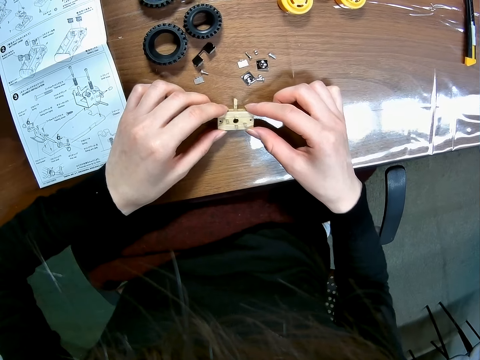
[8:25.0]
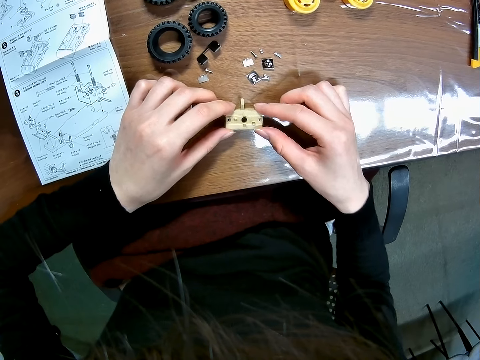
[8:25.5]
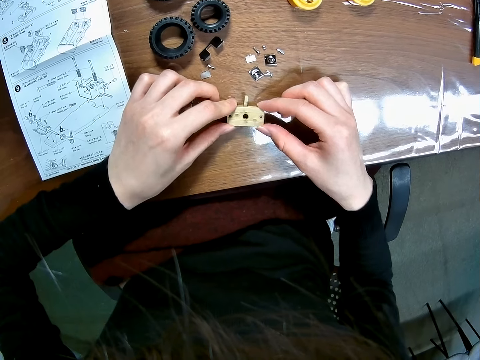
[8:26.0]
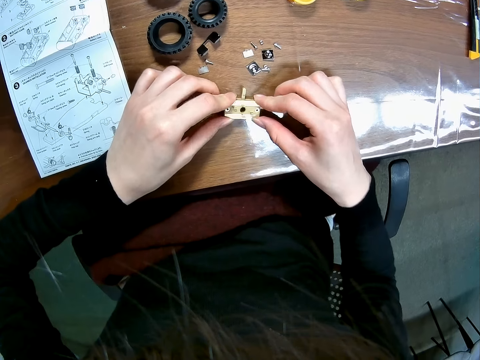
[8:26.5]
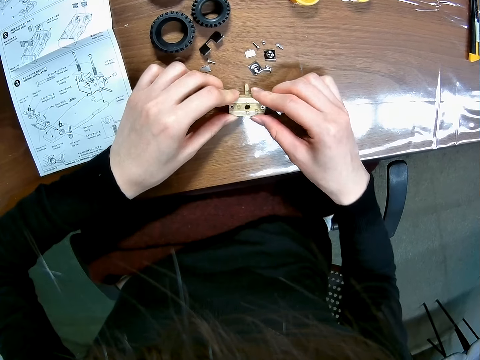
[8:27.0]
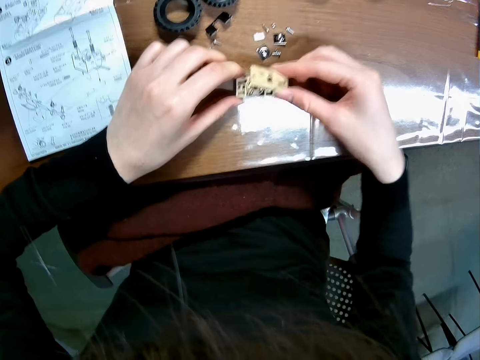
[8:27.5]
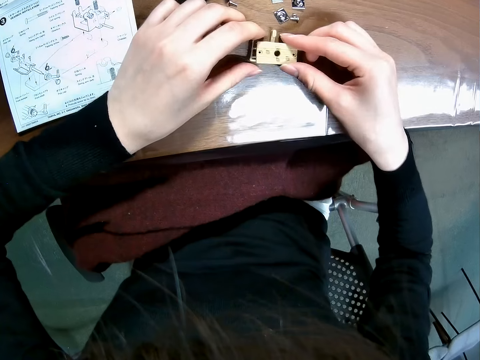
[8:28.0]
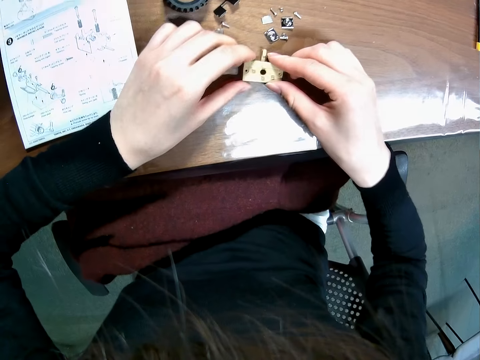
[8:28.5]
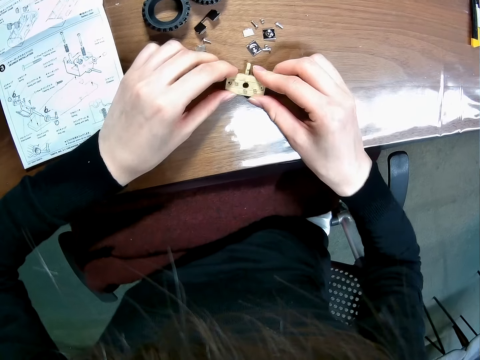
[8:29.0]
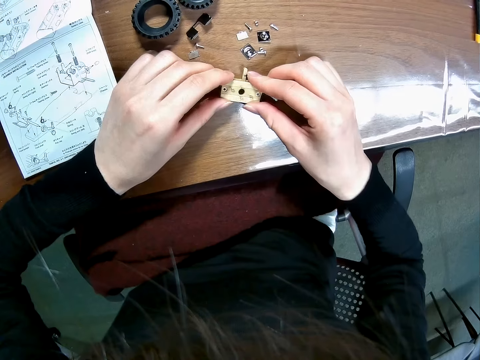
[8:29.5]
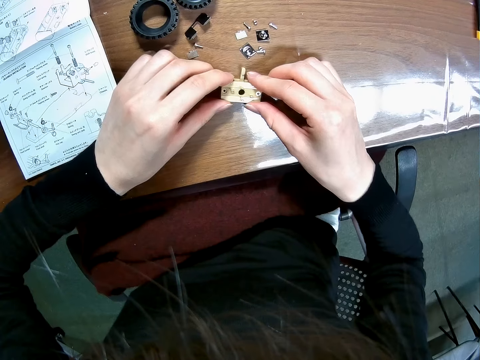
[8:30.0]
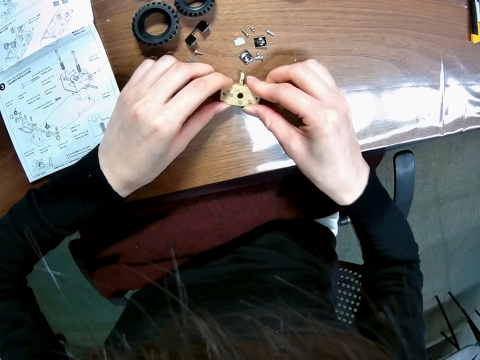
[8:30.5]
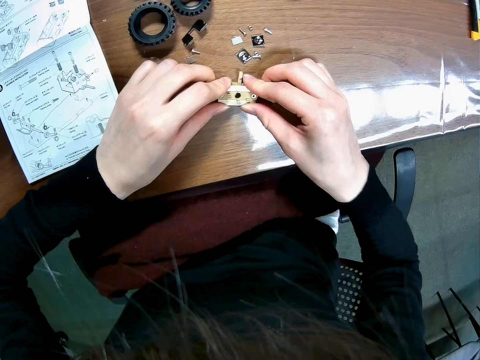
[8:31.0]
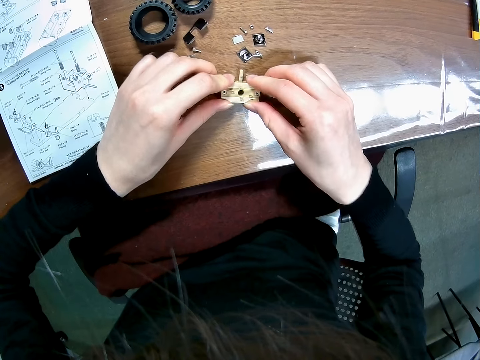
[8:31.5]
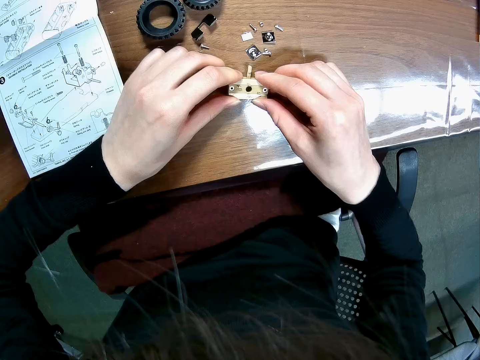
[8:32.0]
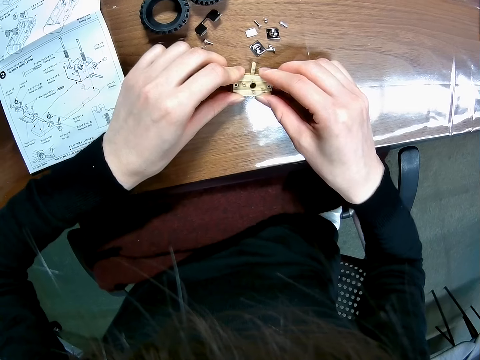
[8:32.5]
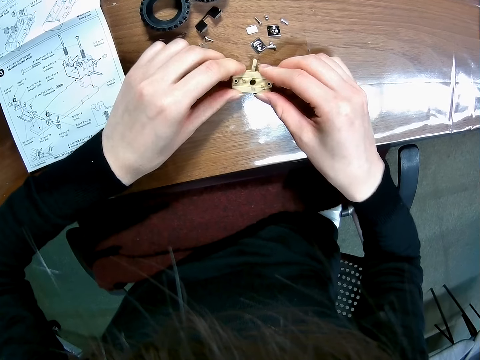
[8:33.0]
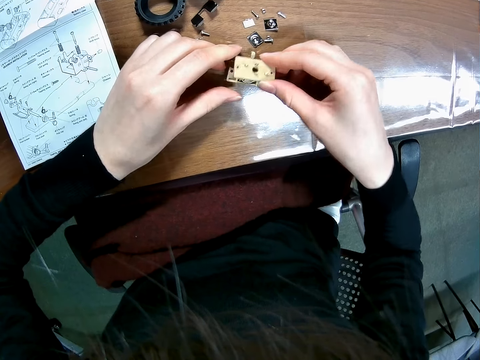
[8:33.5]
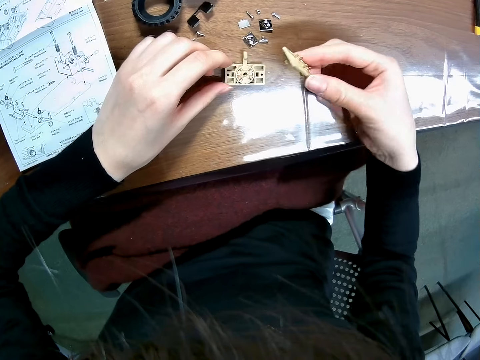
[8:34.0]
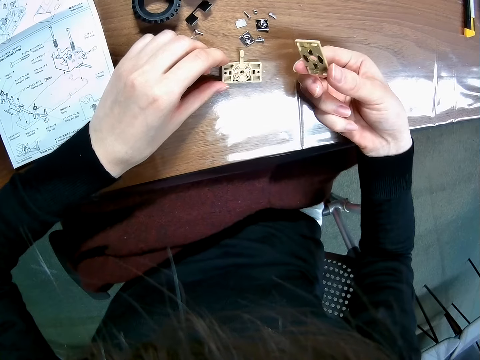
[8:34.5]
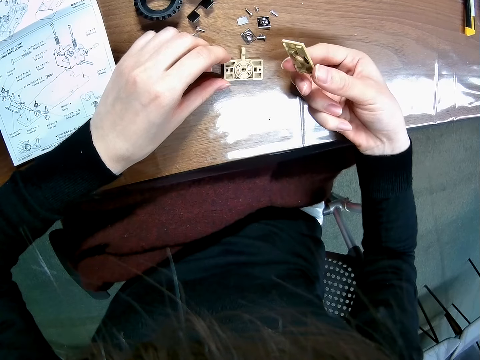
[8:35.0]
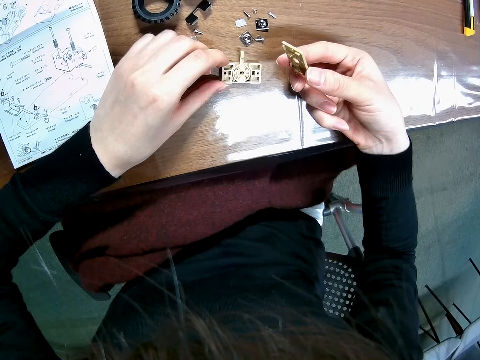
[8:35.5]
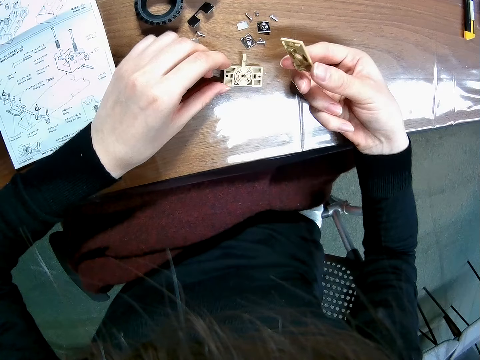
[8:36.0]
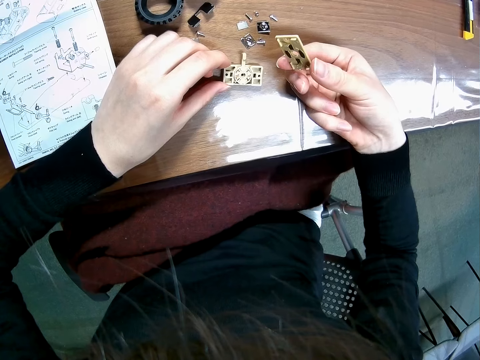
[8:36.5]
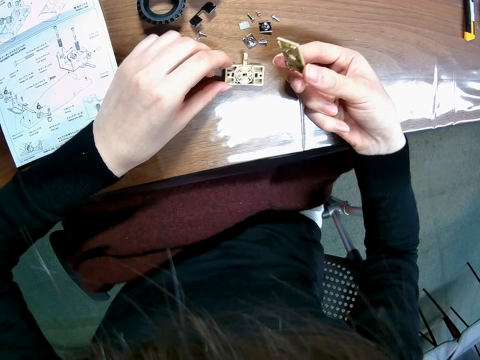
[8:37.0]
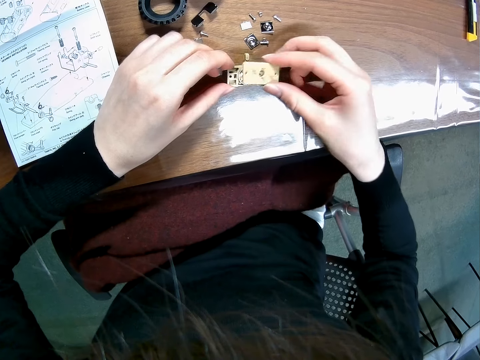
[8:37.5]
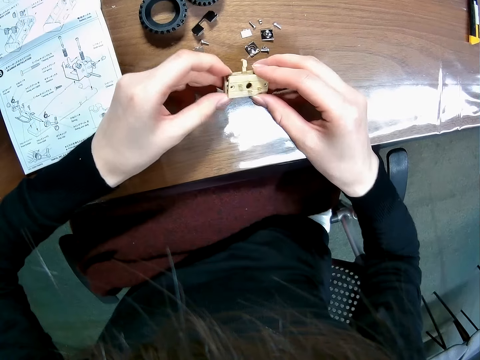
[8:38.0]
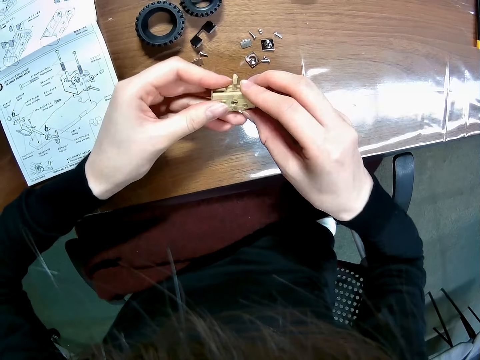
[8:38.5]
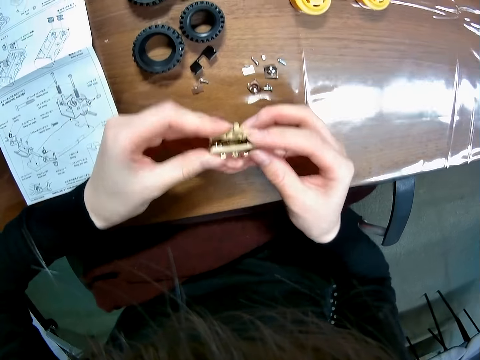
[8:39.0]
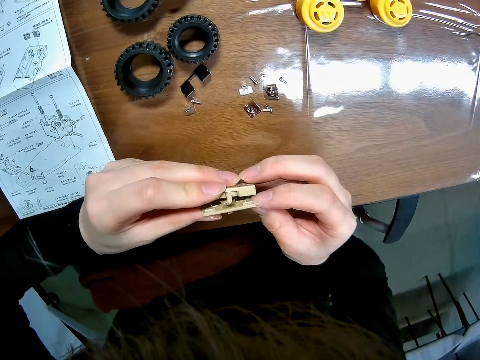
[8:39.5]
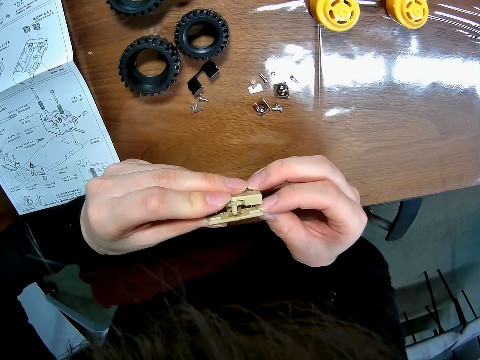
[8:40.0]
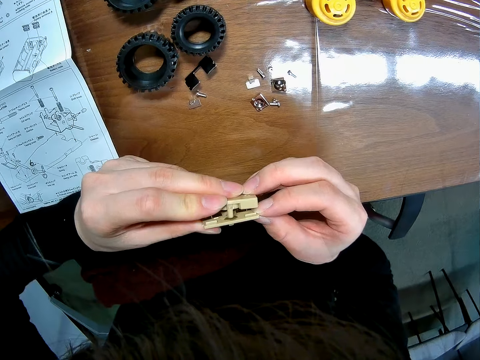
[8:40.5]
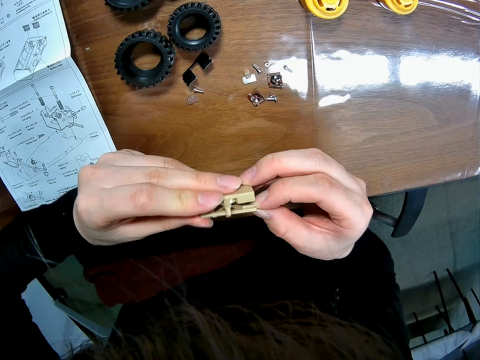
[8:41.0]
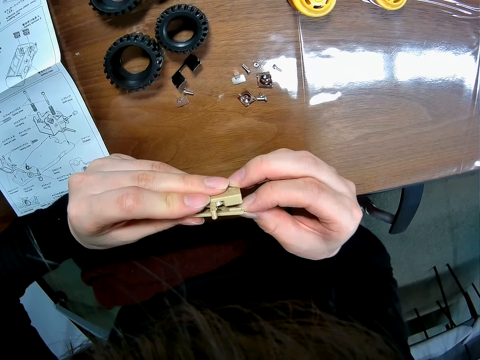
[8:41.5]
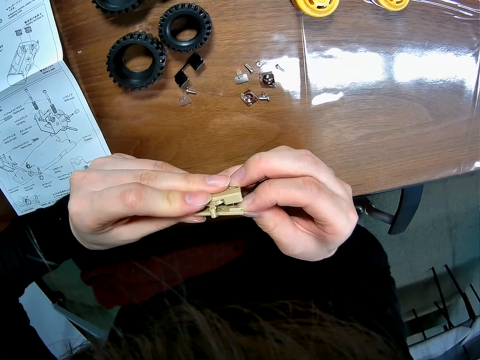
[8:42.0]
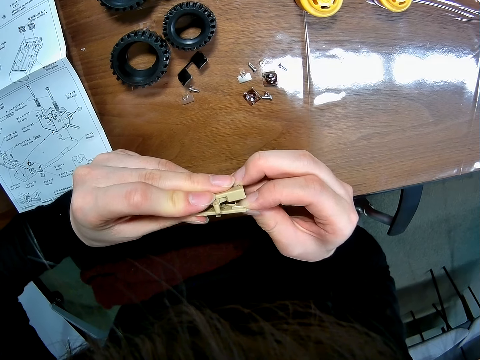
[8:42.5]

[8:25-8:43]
The camera wearer couples the toy car's component, the RC car main shaft, with the other component on the table. He lifts the toy car's component with his hand. He couples the toy car's components together and lifts the toy car's component on the table.

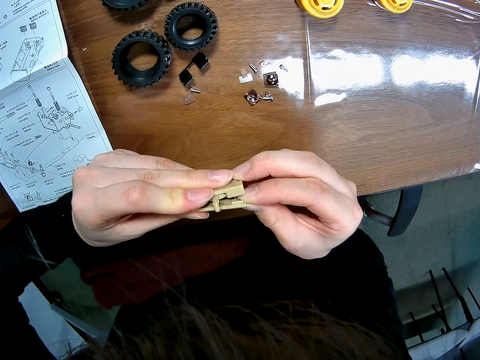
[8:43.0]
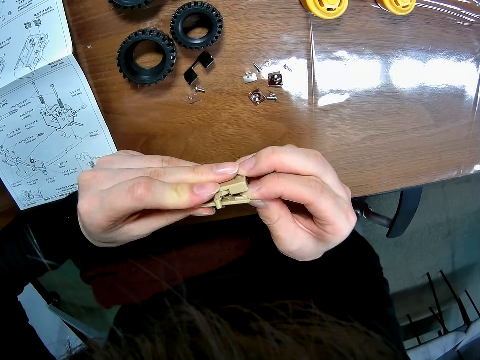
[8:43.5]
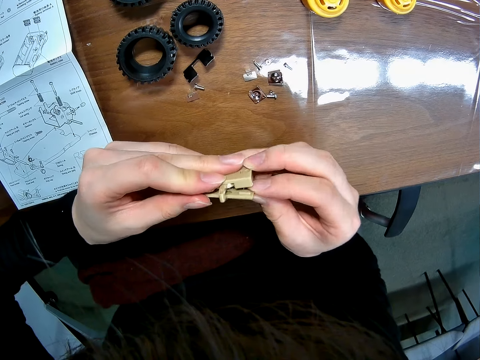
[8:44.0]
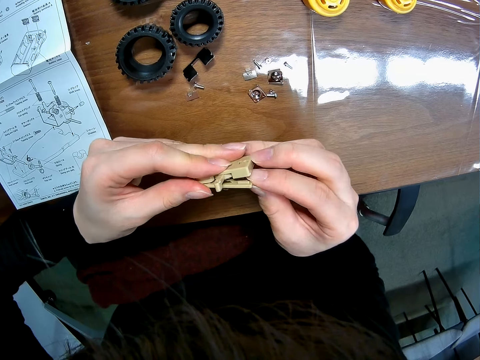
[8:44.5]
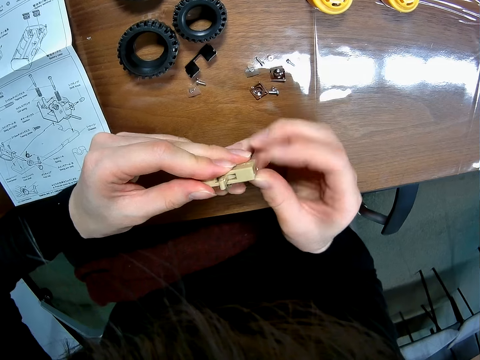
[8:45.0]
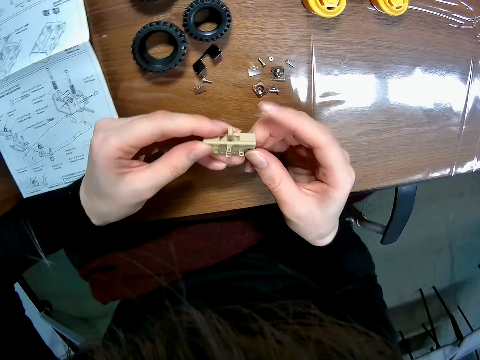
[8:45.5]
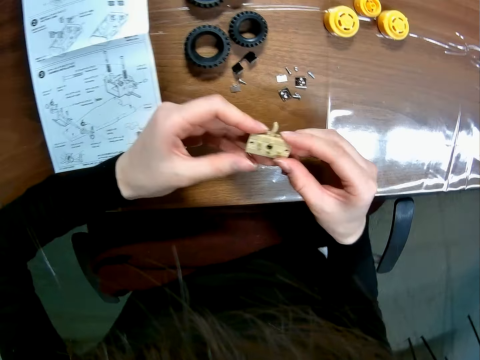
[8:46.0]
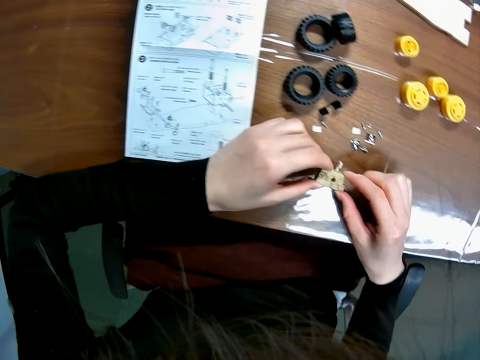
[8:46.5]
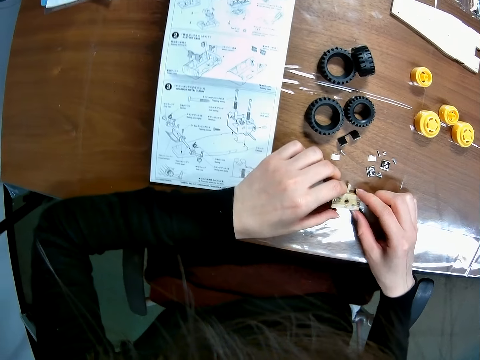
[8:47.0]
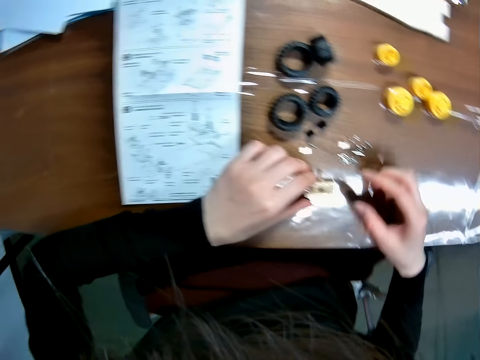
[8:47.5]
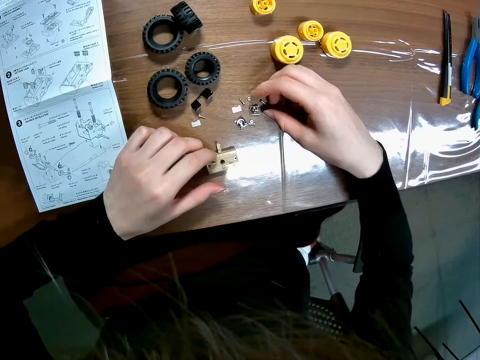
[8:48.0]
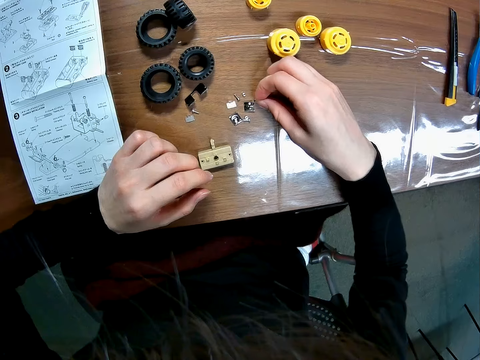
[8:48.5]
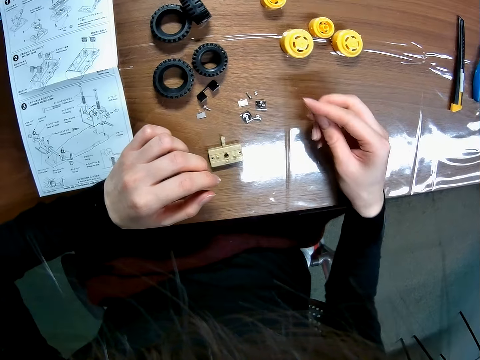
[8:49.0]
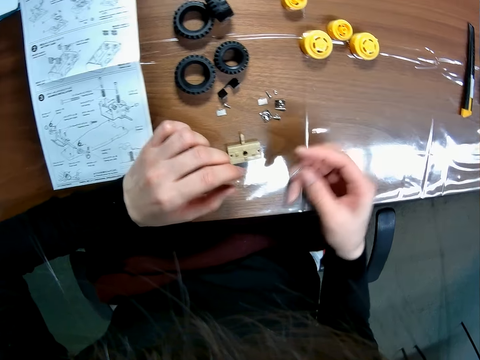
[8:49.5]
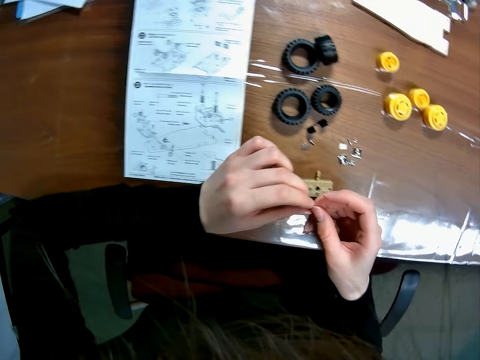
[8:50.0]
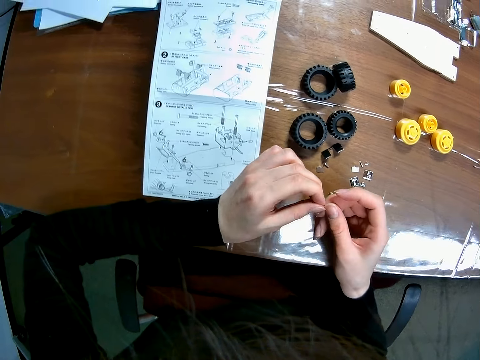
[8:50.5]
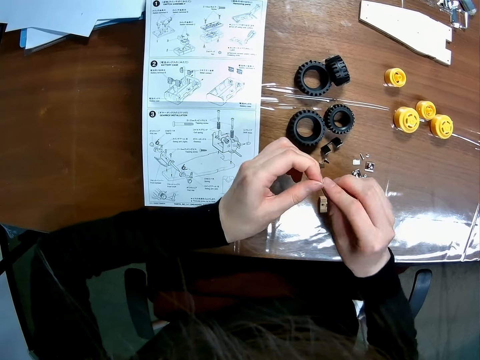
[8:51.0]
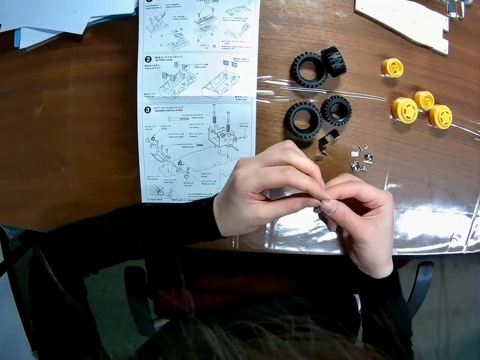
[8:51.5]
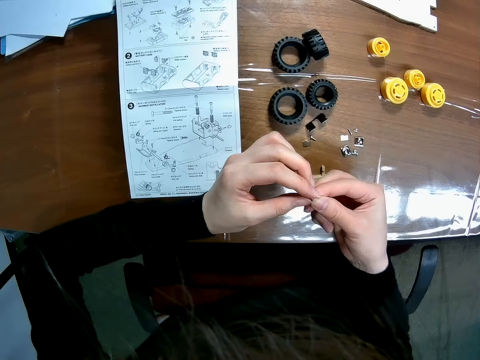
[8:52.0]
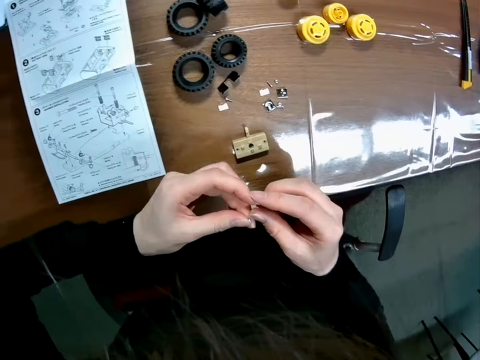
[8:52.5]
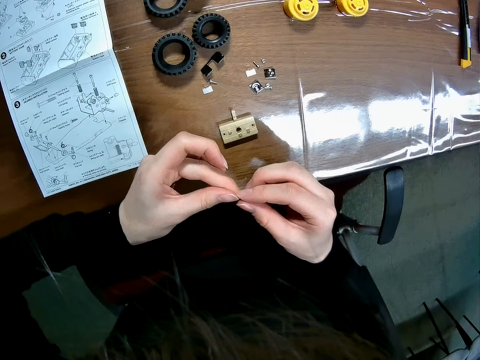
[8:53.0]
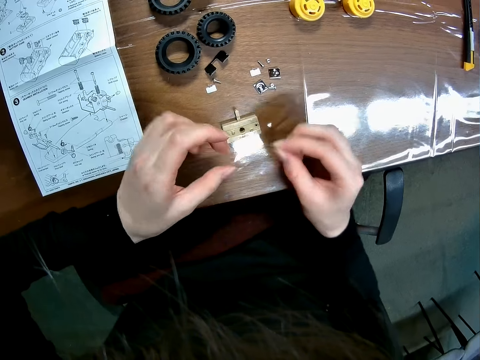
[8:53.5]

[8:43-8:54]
The camera wearer drops the toy car's components on the table. She picks up a screw on the table with her right hand. She holds the screw.
